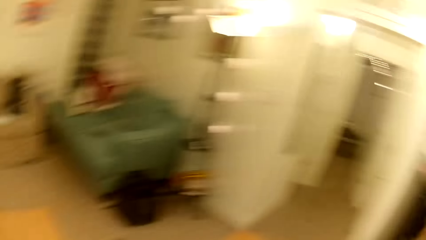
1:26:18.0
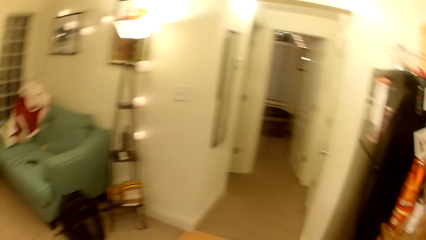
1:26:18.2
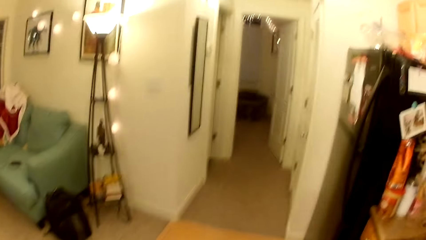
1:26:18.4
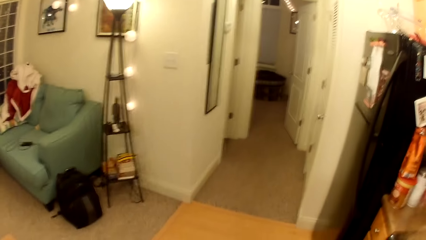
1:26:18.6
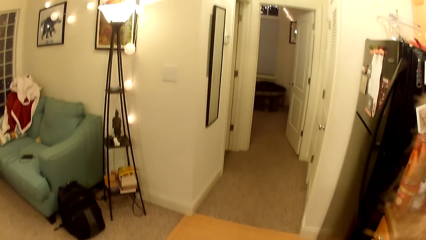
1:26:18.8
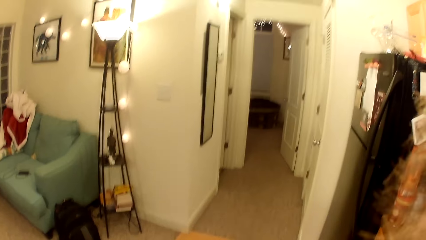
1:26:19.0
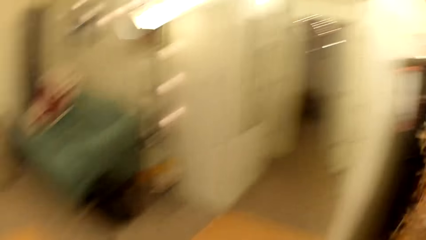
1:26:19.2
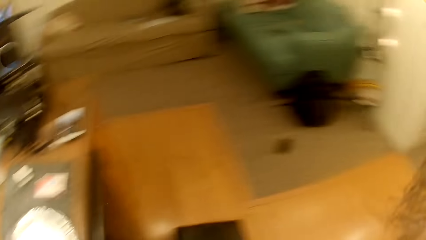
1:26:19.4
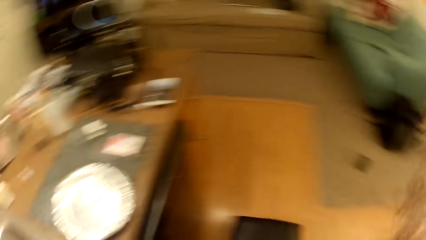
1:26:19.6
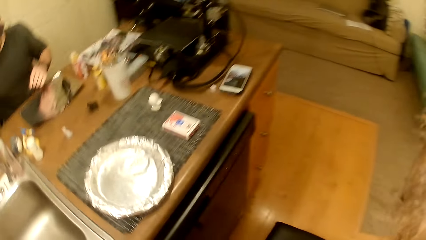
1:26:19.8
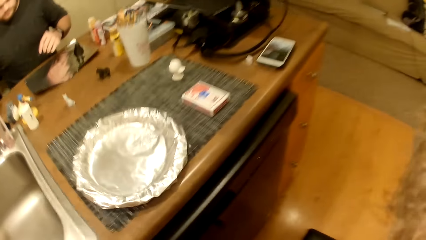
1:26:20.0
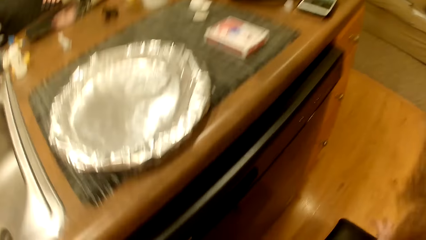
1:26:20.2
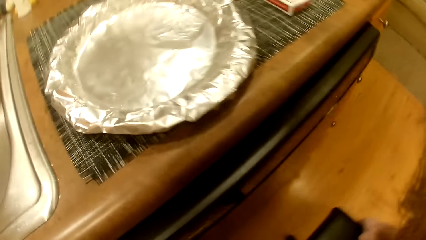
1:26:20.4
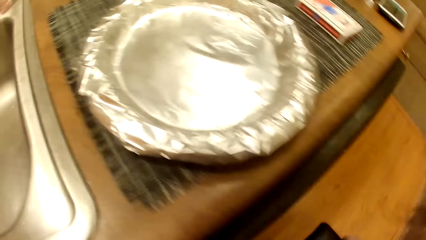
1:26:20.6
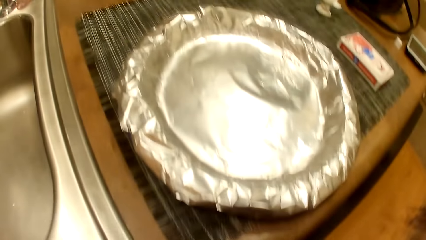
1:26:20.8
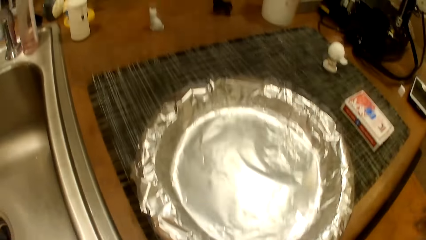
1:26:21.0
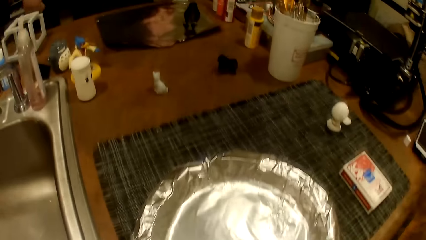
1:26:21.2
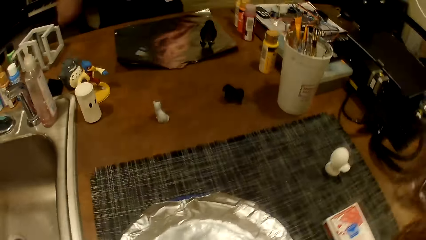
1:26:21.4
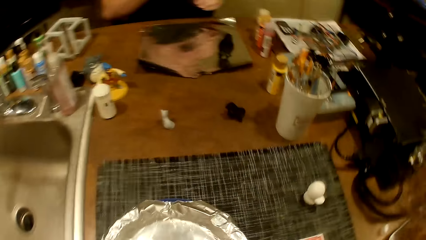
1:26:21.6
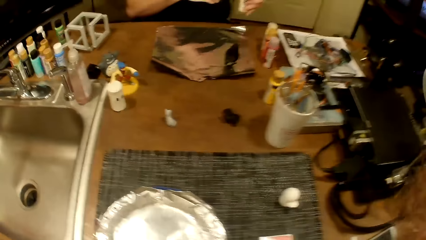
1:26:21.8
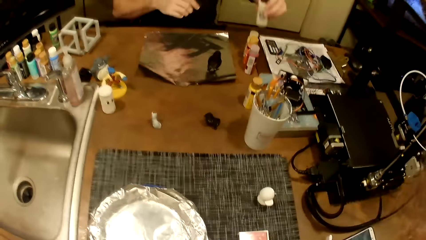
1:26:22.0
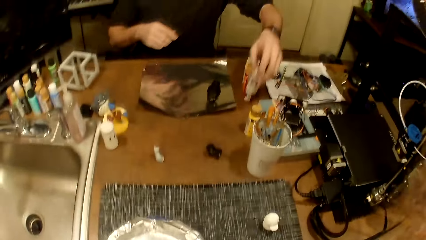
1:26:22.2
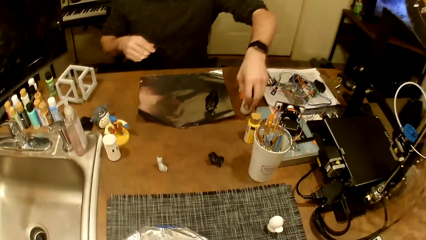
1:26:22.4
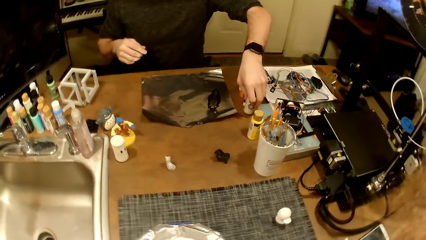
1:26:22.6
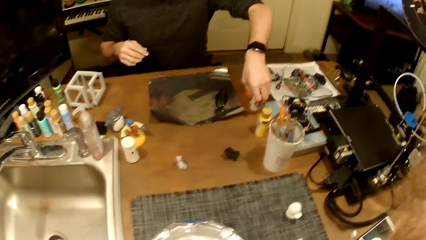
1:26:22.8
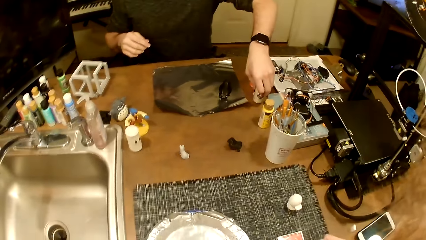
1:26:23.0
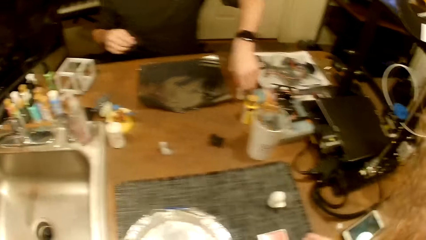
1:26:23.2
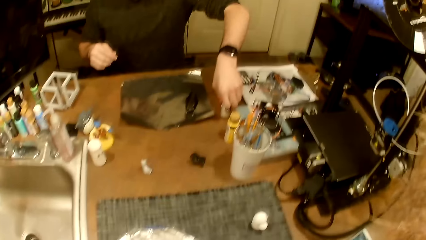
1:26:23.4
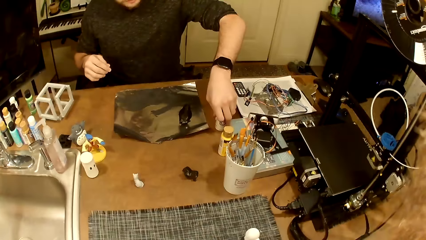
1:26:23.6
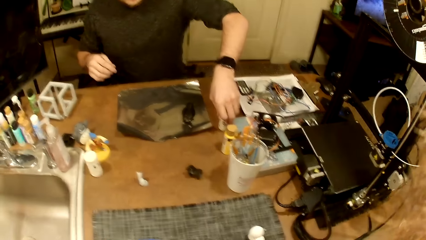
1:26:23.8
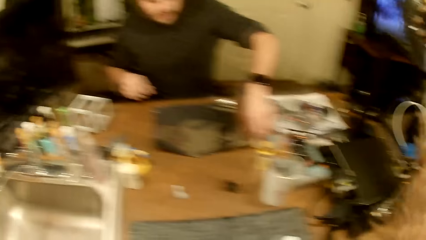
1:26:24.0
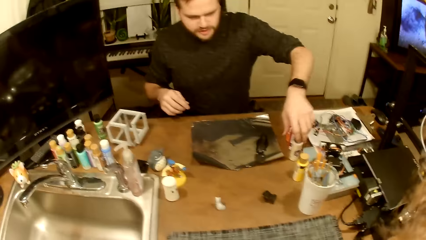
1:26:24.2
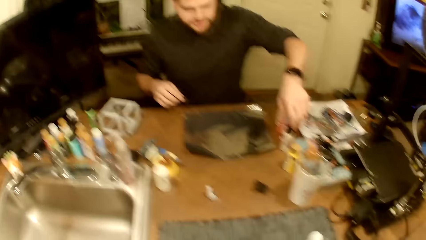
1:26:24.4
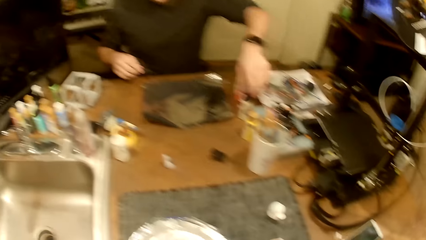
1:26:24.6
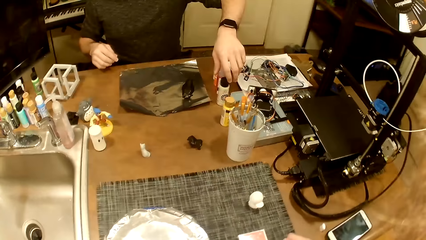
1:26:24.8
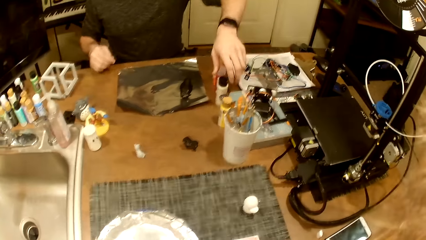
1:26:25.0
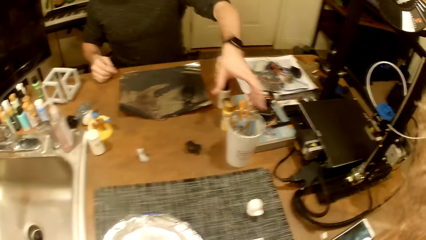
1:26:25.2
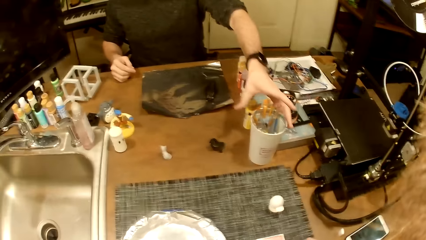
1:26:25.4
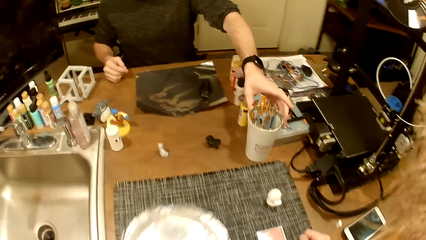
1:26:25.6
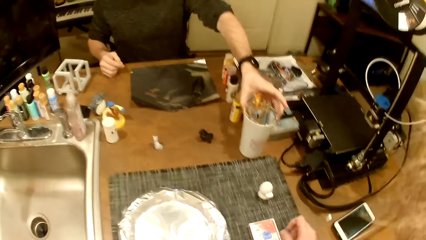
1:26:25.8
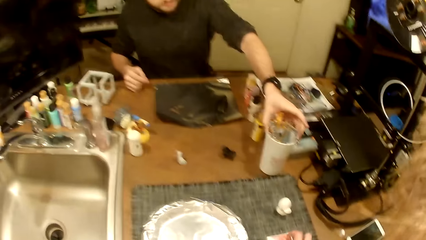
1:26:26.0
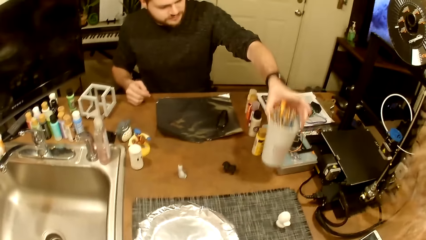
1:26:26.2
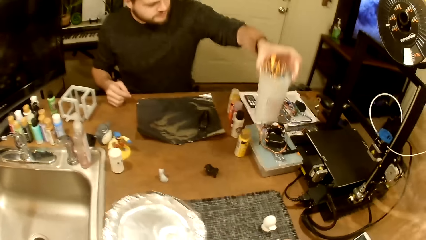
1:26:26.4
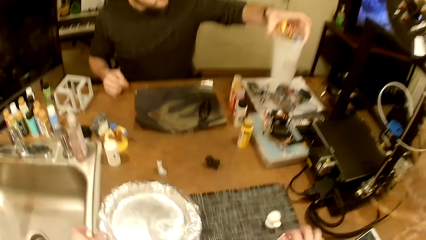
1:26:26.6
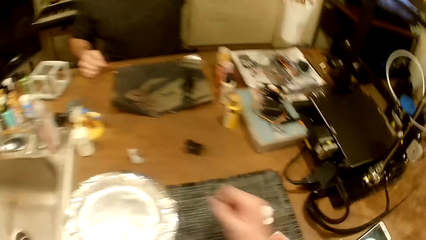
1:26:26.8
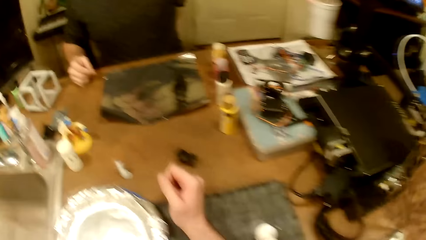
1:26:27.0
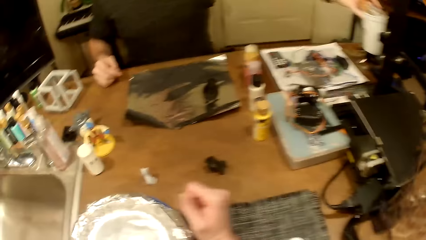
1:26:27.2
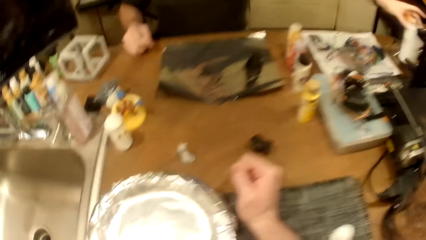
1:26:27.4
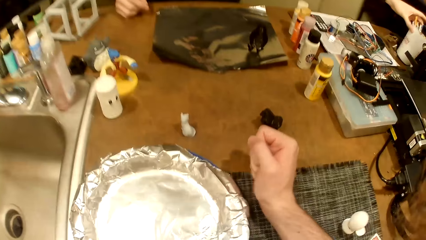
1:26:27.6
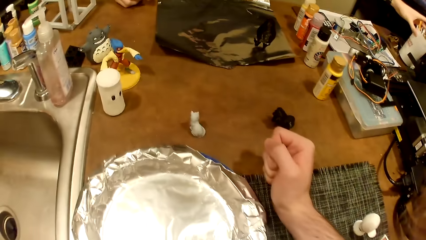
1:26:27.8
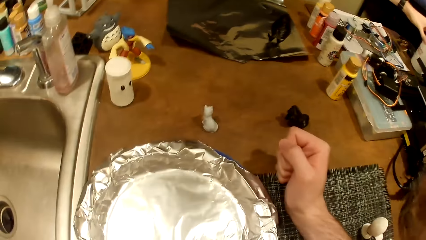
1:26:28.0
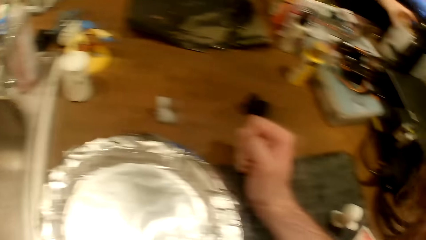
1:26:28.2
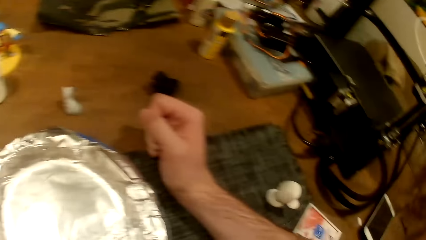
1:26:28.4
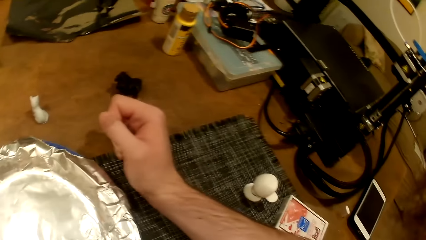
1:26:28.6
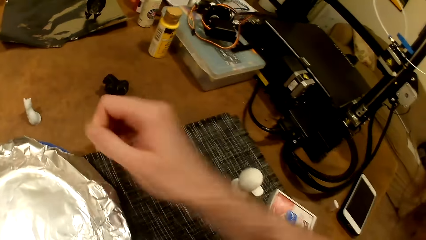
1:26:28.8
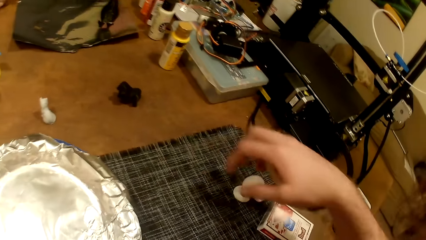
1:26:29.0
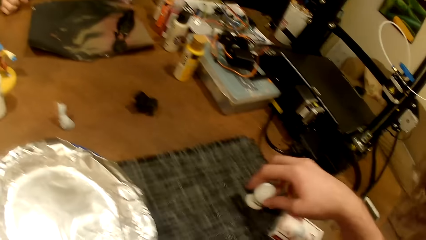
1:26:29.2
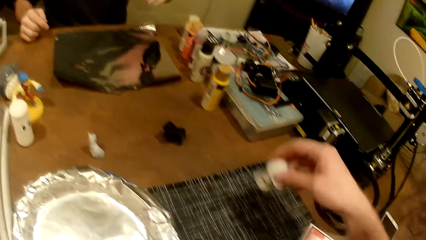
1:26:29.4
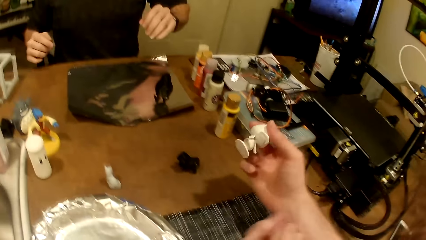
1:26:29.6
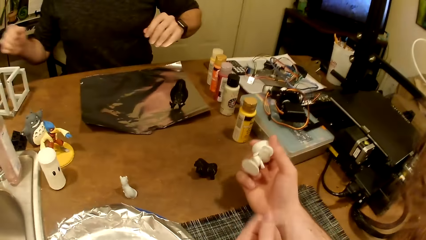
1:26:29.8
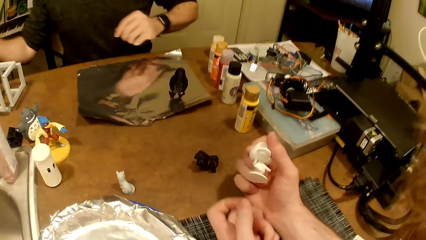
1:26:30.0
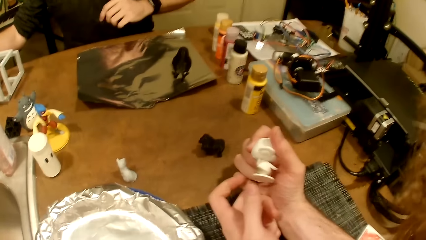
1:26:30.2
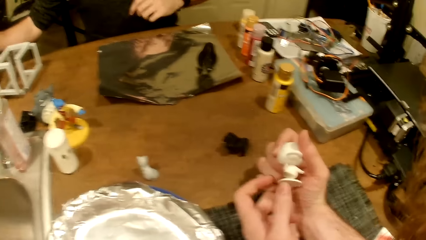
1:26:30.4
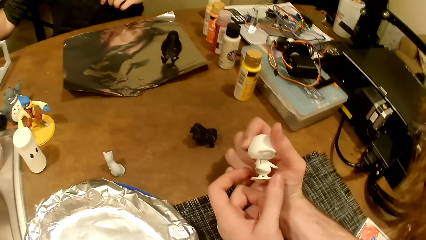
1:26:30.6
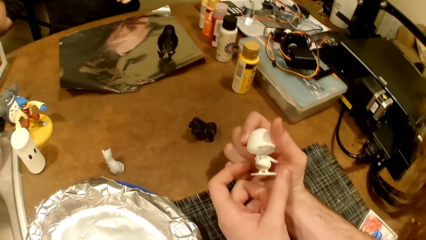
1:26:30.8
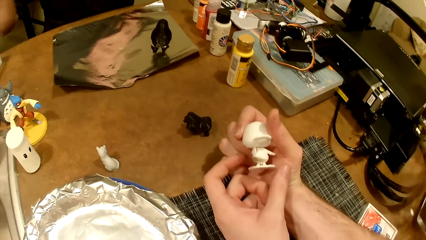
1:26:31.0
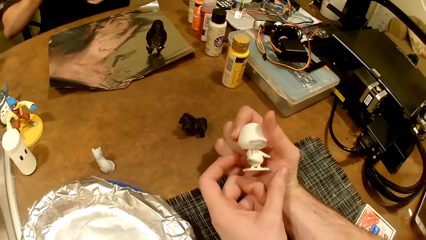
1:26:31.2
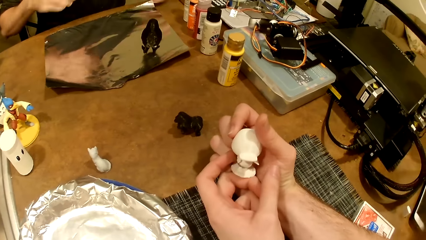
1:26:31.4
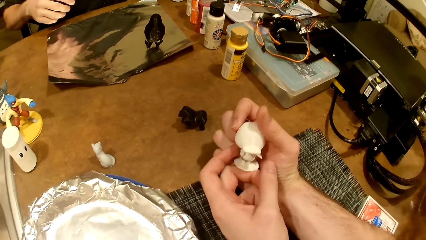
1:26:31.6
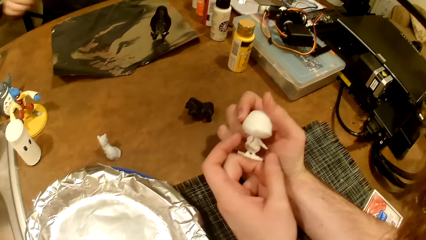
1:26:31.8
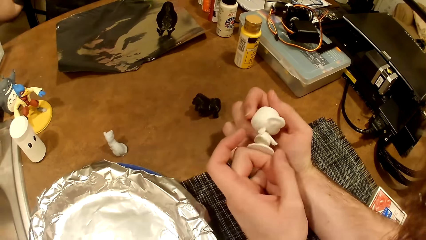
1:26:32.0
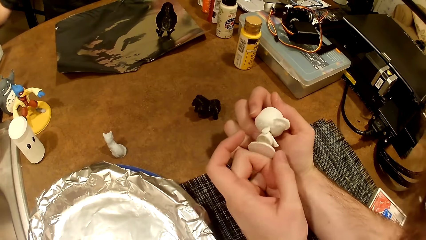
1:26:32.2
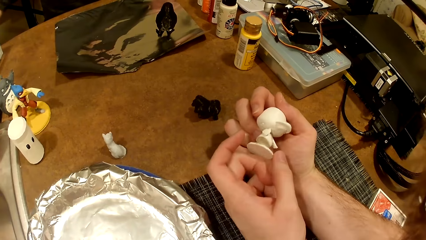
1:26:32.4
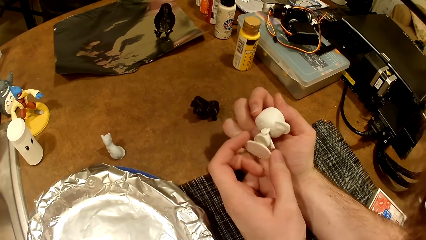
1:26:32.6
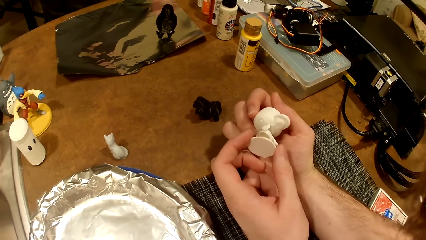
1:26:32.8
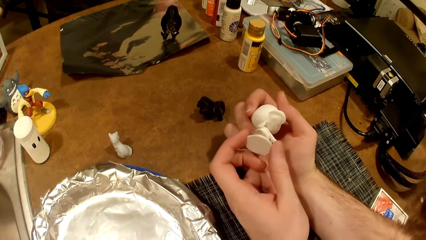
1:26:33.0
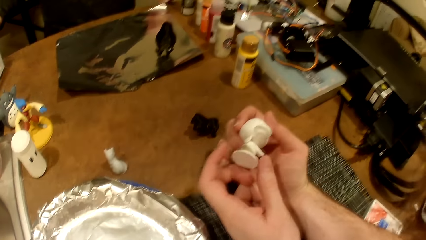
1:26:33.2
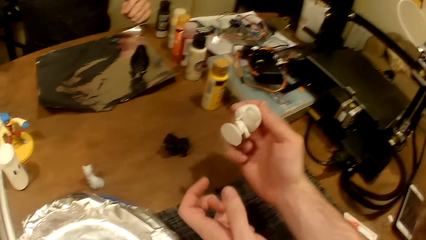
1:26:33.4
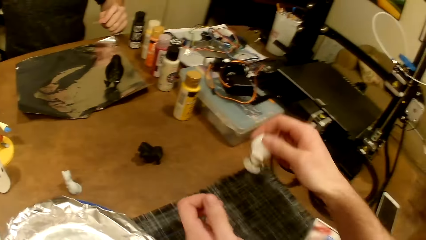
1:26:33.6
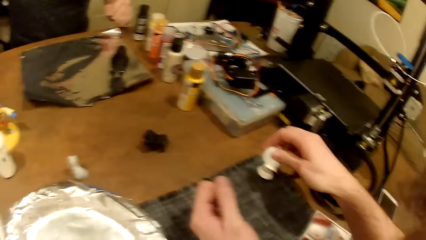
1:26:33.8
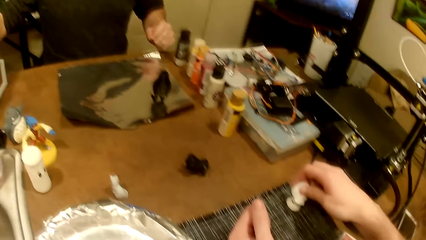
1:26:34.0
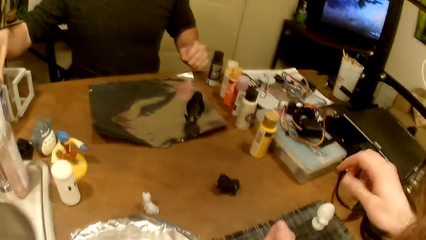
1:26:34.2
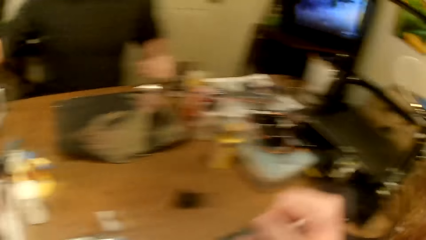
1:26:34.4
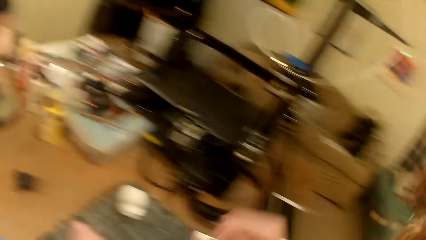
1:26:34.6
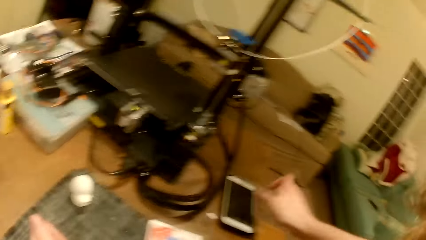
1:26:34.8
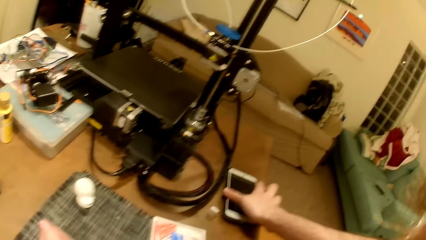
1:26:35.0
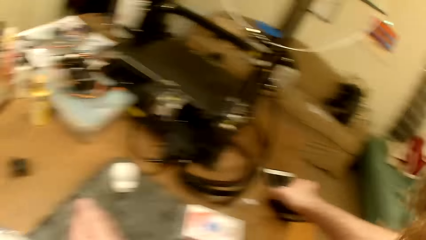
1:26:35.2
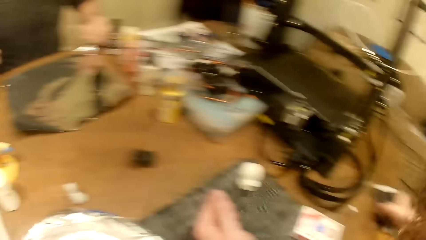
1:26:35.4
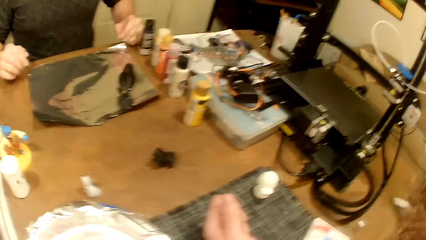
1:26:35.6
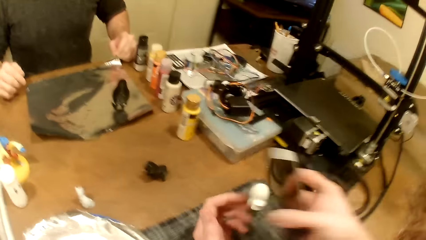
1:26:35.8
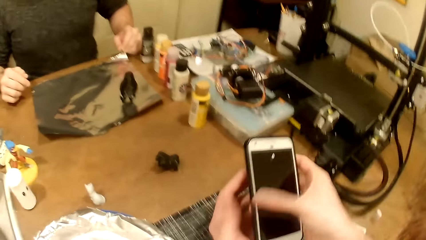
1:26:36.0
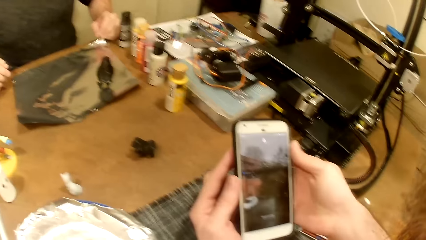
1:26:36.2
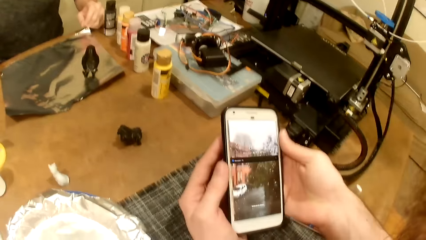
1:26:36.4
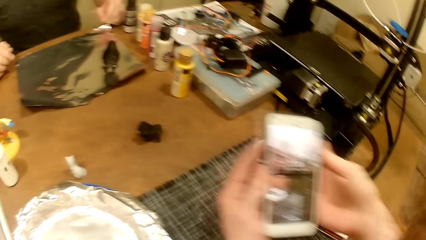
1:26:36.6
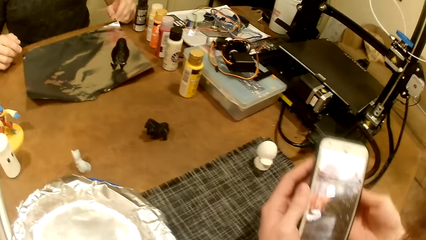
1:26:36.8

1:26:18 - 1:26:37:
The camera wearer looks around. He moves the chair on the floor. The man drops another bottle on the table. The camera wearer sits on the chair. The man picks a pencil holder from the table. The camera wearer moves the plates on the table. He picks a white toy or statue from the table. He interacts with the man. He stares at the statue in his hand. He drops the white toy on the table. He picks up his phone from the table. He operates the phone in his hands.
